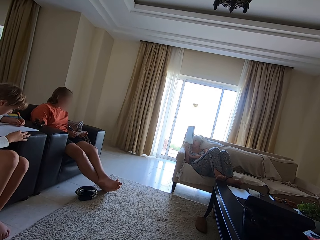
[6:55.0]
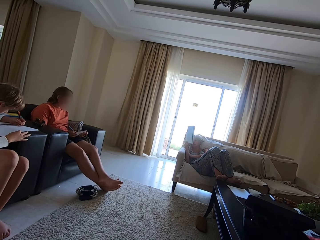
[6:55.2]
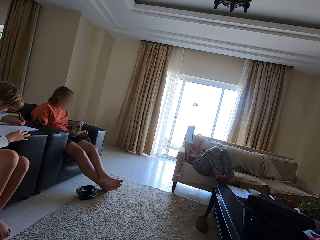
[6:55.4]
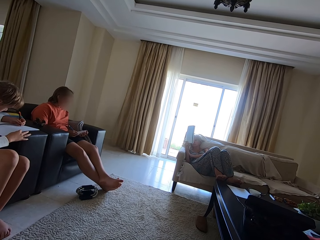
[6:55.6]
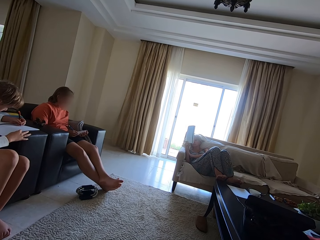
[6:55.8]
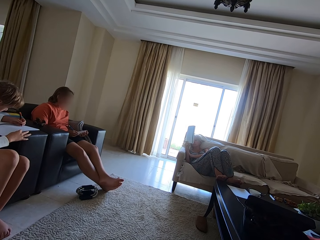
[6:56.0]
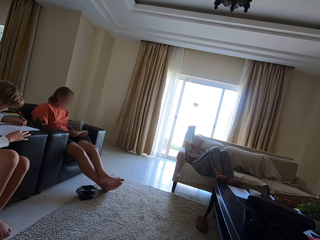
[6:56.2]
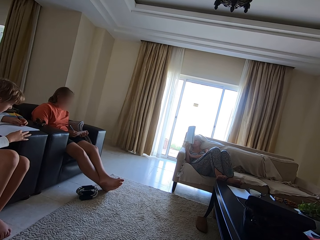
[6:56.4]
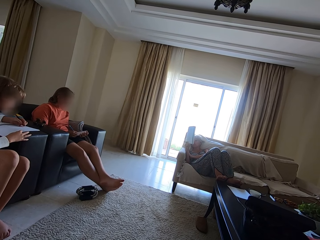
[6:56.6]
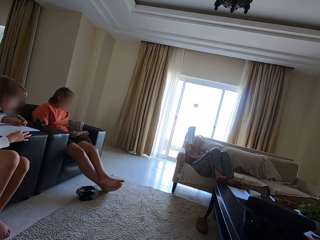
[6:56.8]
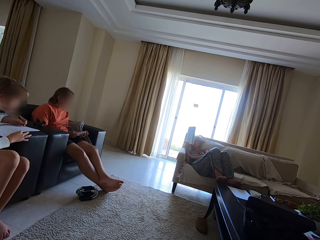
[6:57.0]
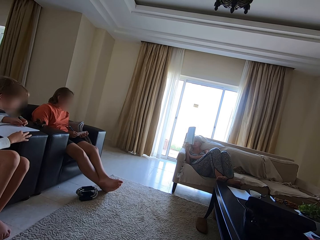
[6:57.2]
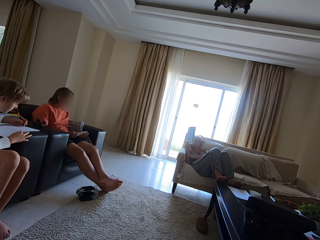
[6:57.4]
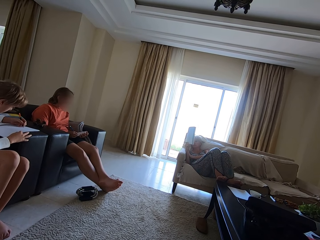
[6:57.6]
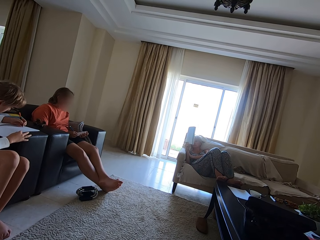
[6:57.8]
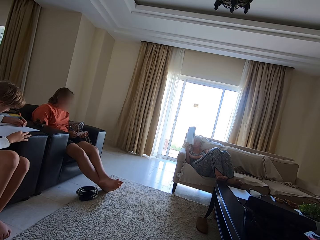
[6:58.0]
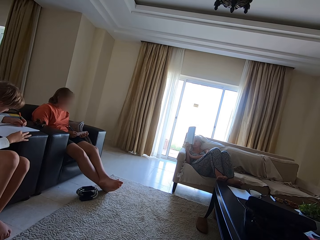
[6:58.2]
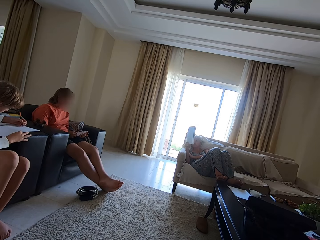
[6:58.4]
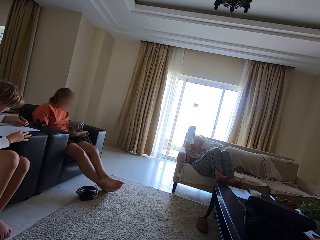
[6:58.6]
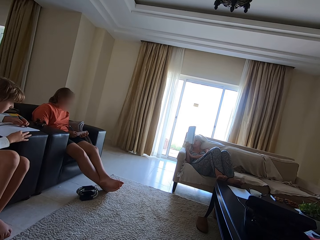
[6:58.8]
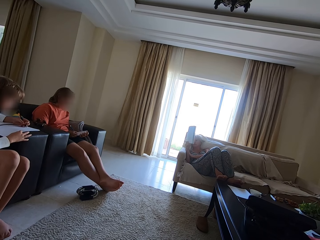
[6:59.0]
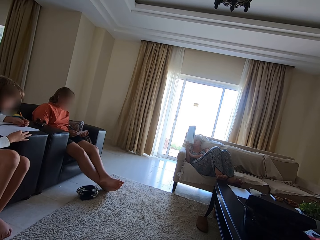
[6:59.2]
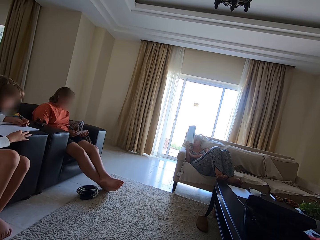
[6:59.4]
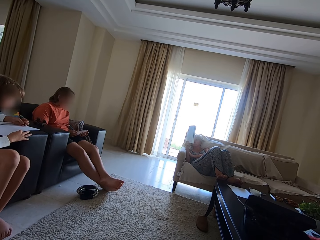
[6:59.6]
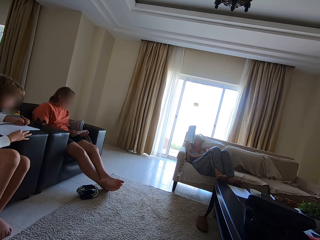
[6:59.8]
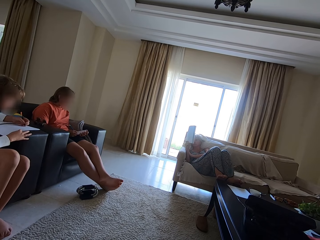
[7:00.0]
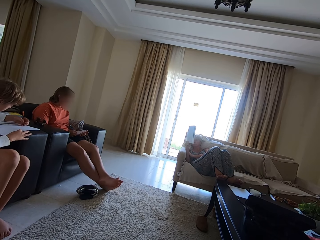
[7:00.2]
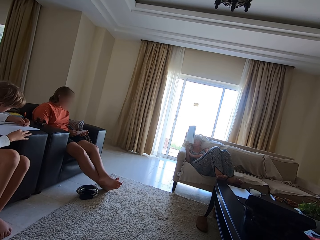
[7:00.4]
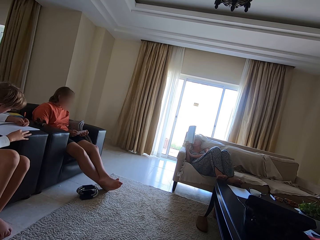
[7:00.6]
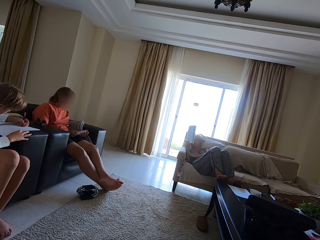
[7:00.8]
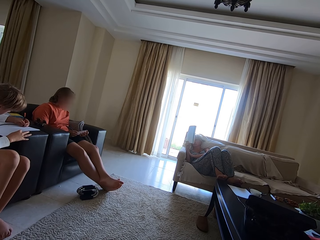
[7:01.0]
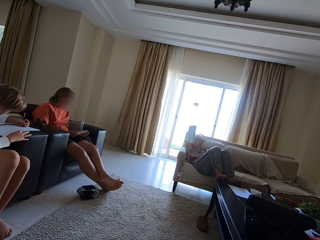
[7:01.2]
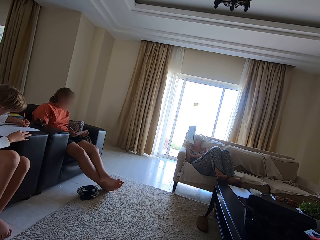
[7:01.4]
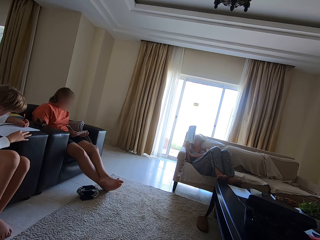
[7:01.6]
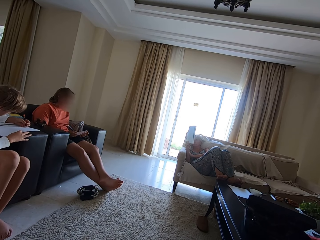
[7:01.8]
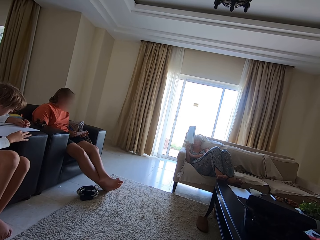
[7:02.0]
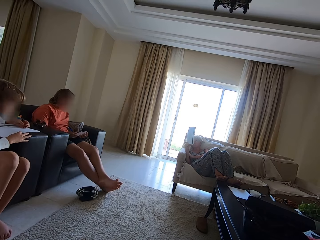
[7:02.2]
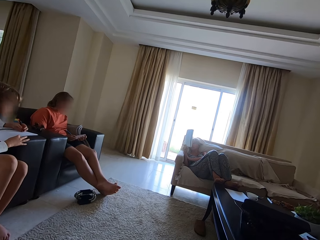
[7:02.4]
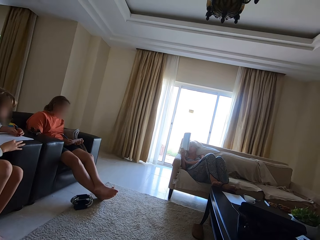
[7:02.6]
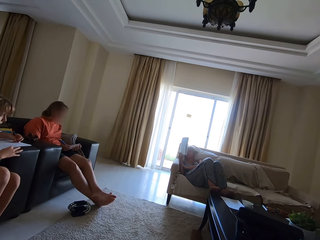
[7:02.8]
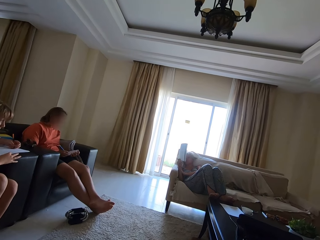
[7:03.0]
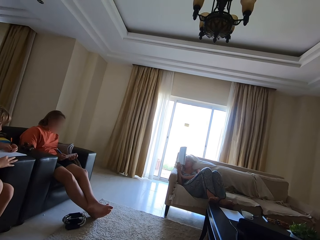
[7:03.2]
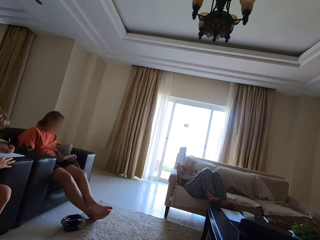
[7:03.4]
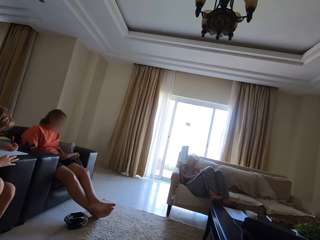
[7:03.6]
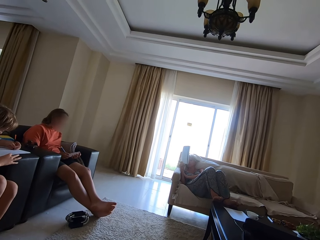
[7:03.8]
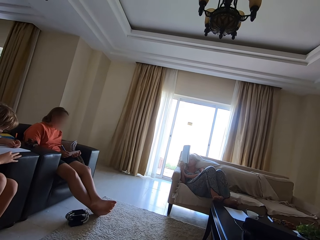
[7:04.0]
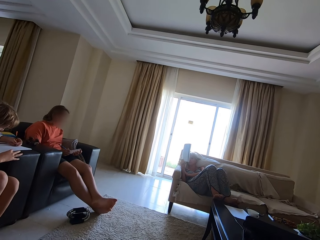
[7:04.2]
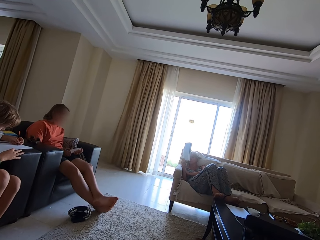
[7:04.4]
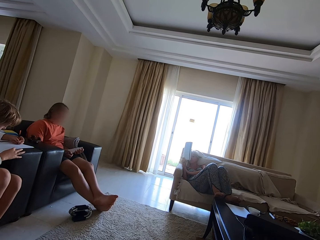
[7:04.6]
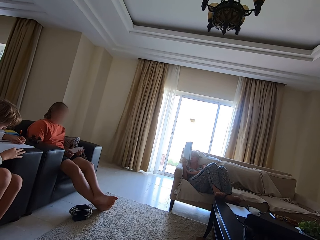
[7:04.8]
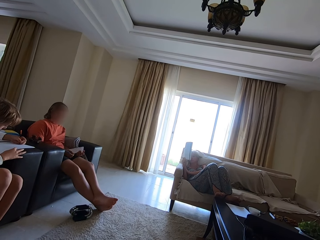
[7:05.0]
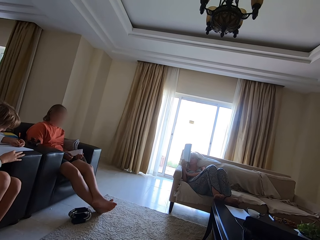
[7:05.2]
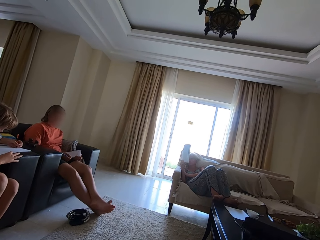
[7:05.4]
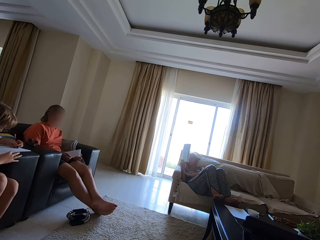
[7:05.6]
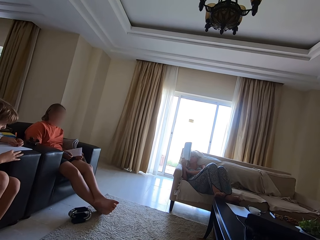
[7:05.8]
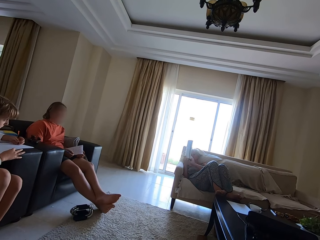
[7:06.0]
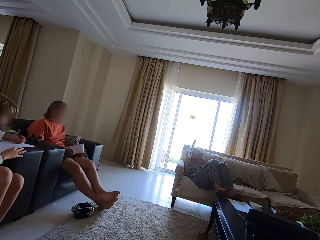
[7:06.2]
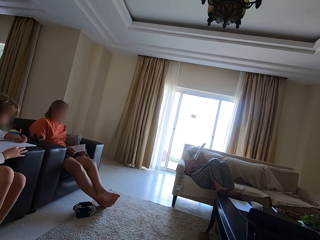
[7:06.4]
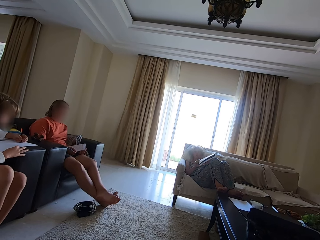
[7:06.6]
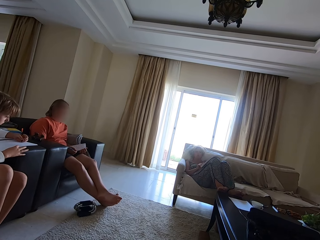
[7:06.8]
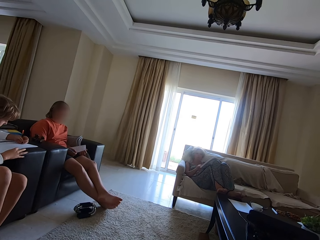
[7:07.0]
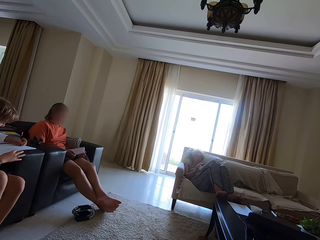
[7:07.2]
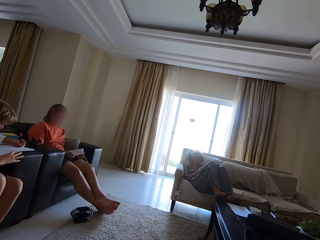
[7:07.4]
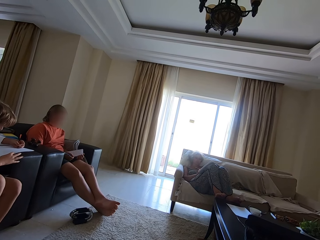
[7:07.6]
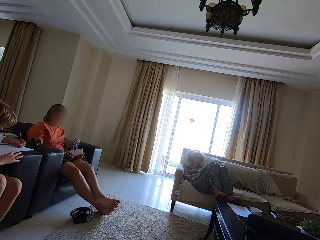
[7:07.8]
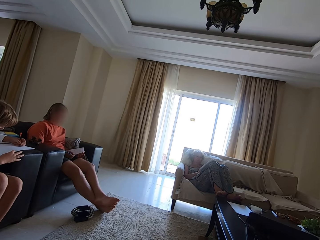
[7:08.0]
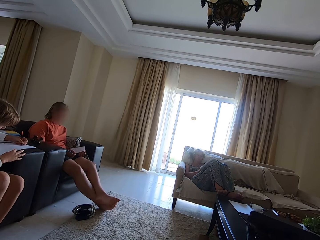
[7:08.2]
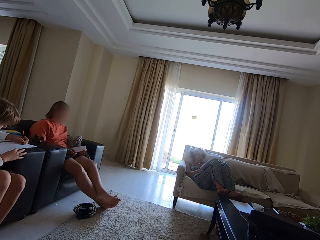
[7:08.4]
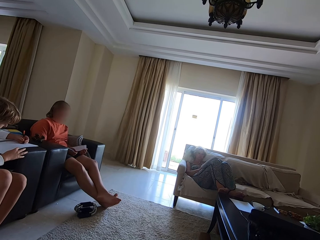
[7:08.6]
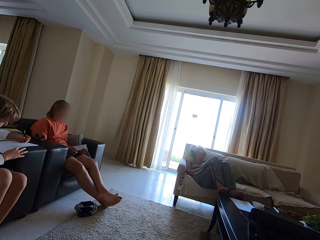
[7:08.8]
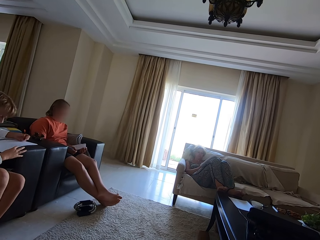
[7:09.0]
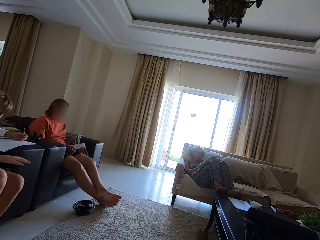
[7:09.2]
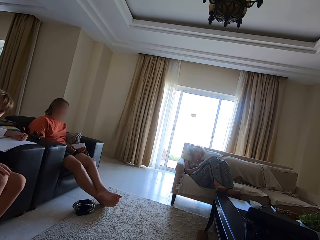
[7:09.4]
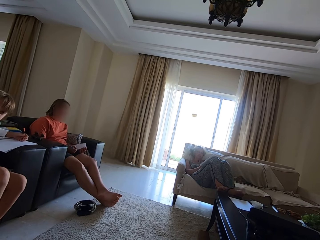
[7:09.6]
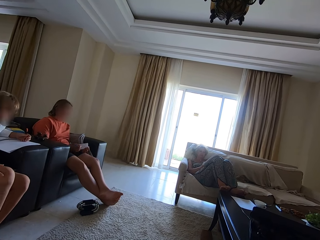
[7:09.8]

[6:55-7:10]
A man looks around. He draws on a booklet. He looks around. He draws on the booklet. He looks around. The camera wearer talks. The man draws on the booklet. A woman drops the book in her right hand on her lap. The man draws on the booklet. The camera wearer pronounces a word. The woman writes on a booklet.

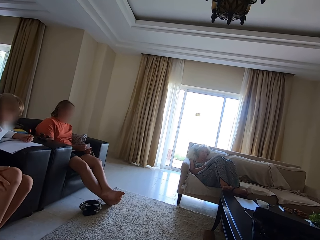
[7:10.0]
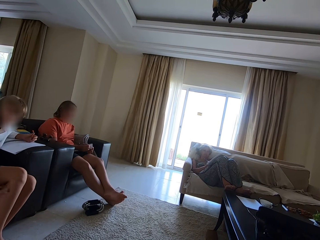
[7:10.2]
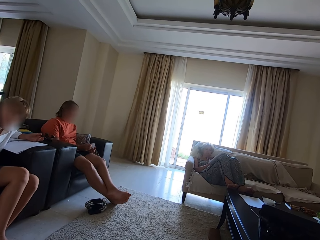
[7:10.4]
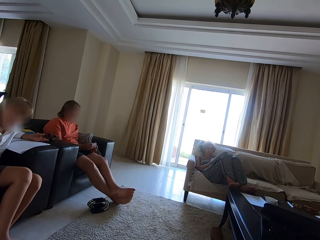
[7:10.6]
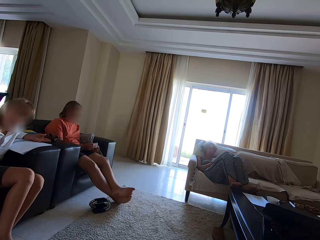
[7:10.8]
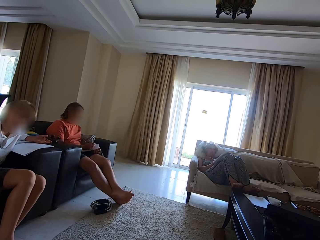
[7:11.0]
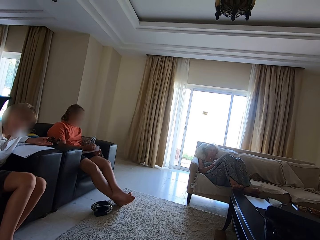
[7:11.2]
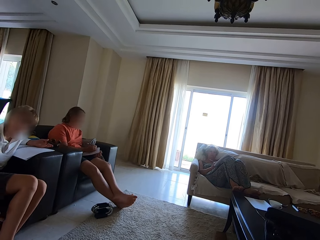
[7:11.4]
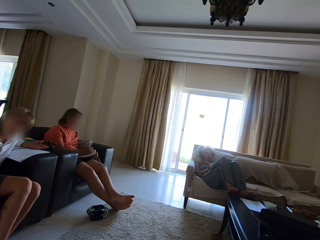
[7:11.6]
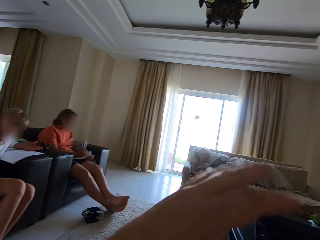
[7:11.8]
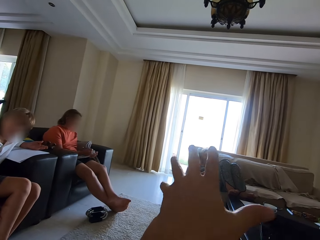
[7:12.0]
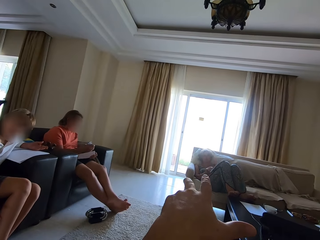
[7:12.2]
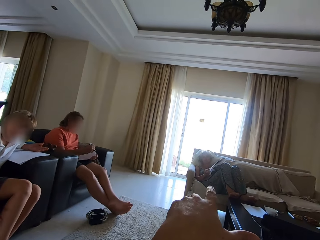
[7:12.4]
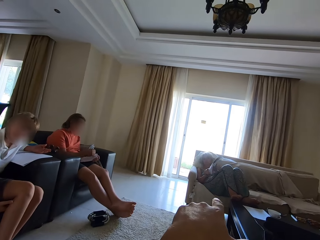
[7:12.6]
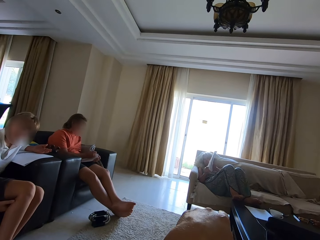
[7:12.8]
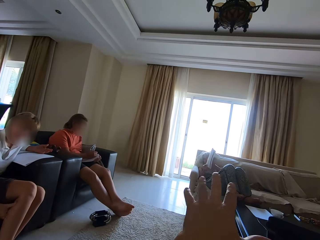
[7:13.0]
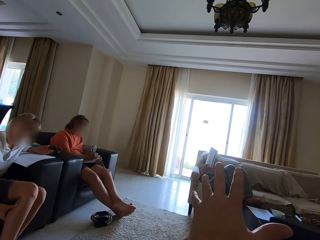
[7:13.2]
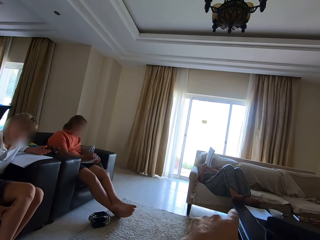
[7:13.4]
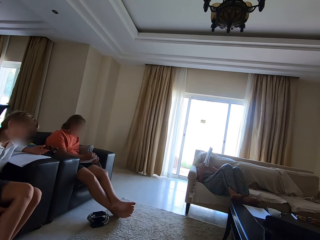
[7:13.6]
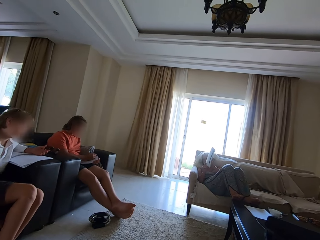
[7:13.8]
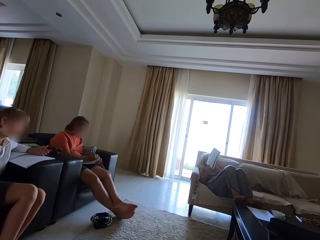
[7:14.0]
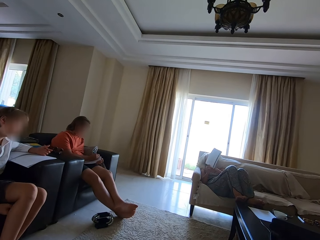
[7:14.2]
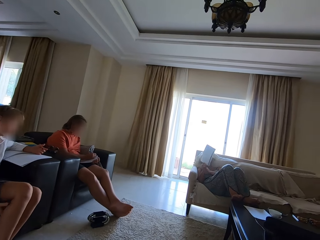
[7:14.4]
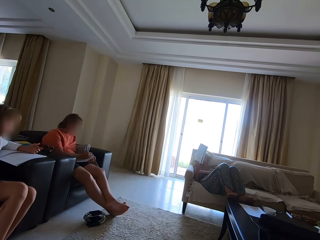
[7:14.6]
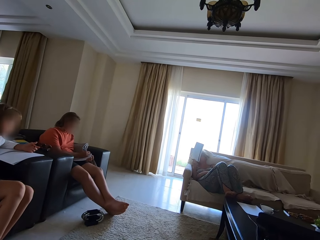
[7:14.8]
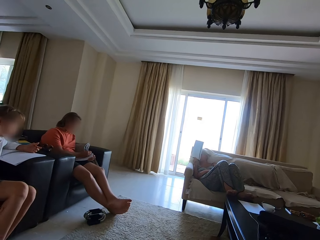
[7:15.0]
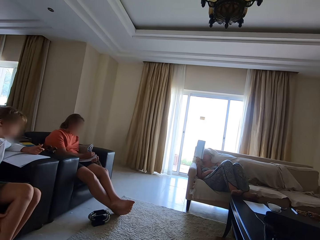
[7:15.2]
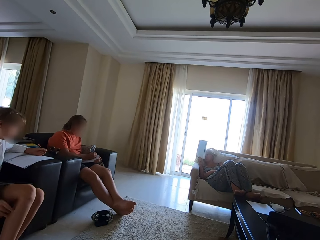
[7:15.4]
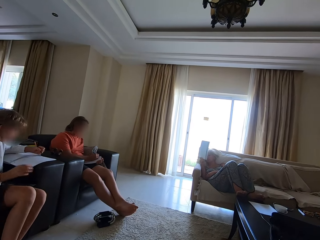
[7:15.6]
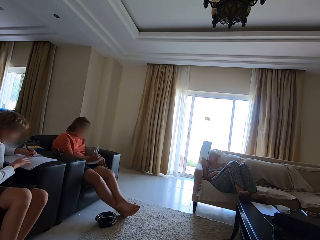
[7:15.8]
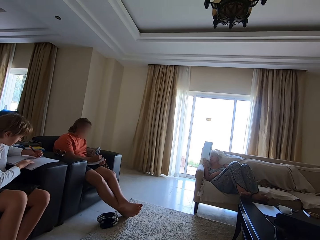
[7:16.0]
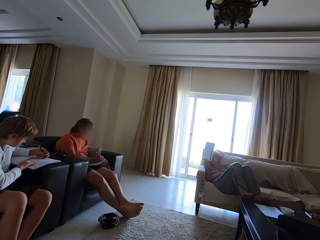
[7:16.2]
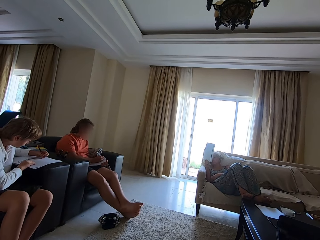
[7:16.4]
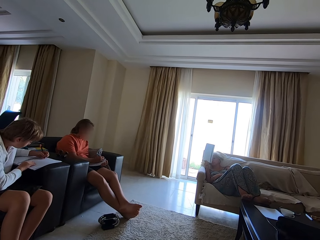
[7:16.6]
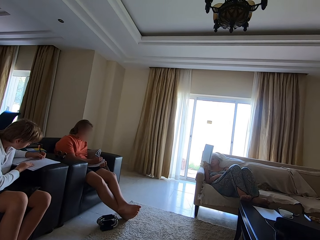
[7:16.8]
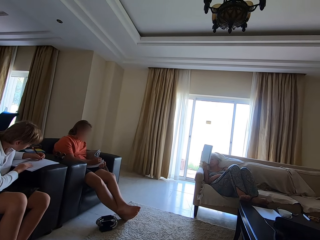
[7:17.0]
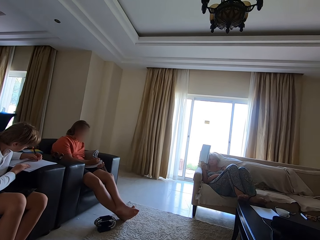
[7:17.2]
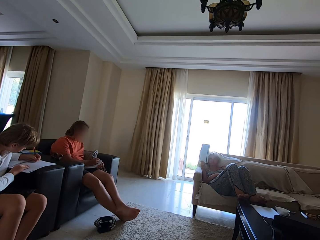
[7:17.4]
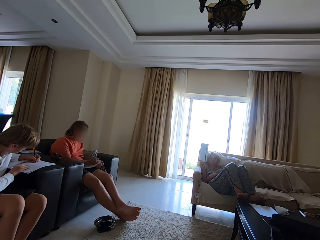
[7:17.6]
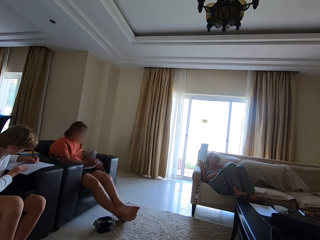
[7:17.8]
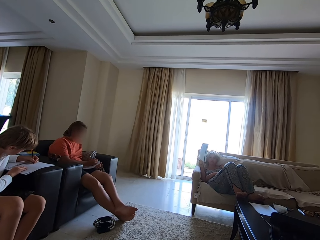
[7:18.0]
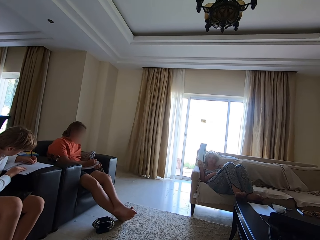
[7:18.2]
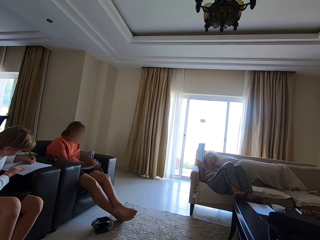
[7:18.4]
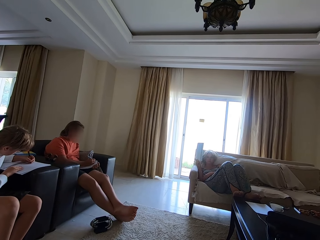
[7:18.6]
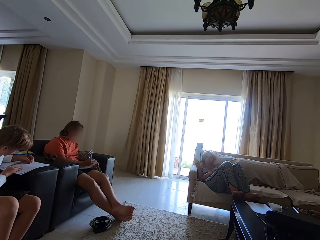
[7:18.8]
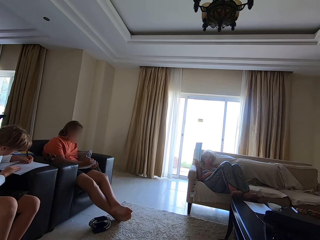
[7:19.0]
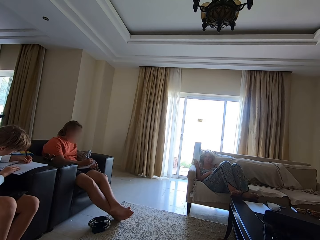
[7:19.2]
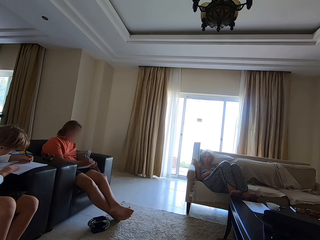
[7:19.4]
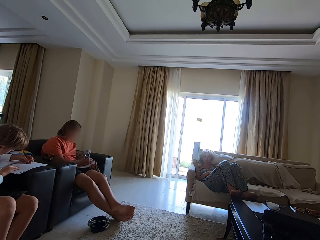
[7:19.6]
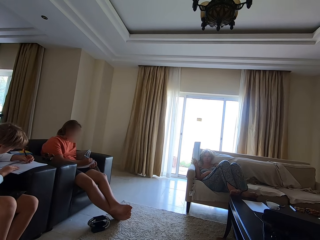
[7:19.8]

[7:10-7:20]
A man rubs his leg. Another man writes on a booklet. The camera wearer talks and spreads his hand forward. A woman writes in a book with a pen in her right hand. Another woman shows the first woman and the first man the book in her right hand. The second man looks at the booklet. The second woman pronounces a word. The camera wearer pronounces a word. The first man writes in the book with the pen in his left hand. The camera wearer spells a word.
